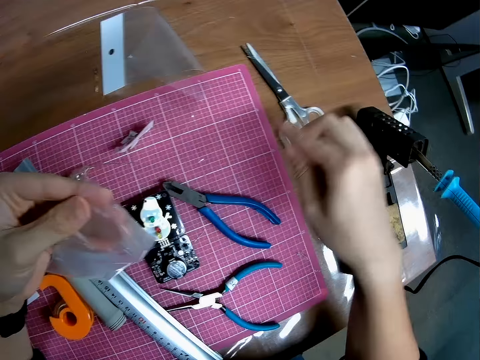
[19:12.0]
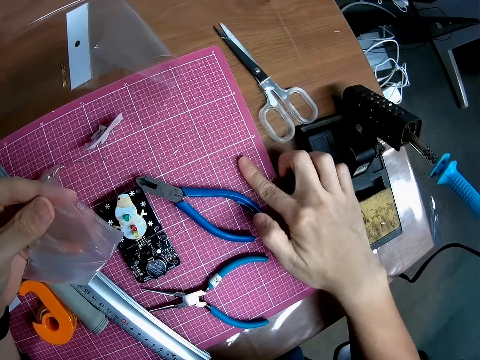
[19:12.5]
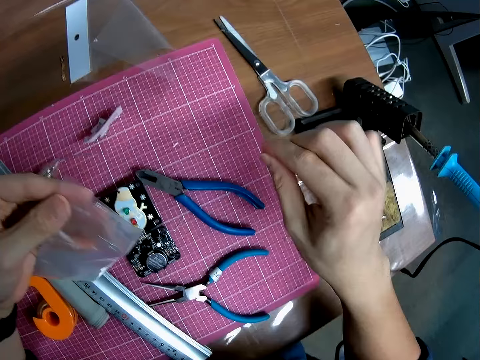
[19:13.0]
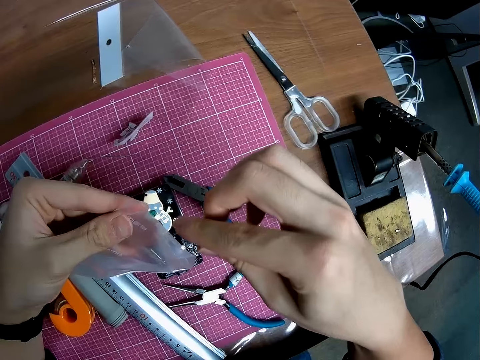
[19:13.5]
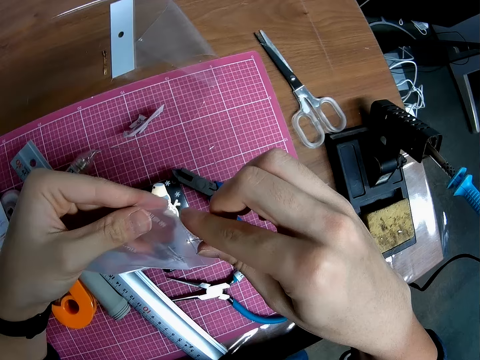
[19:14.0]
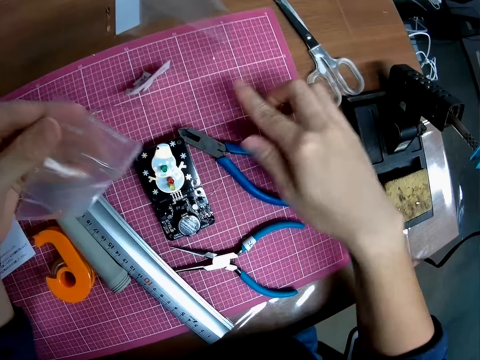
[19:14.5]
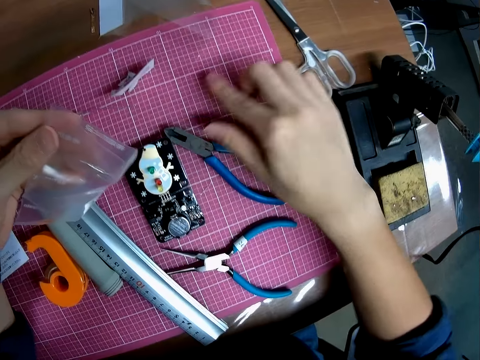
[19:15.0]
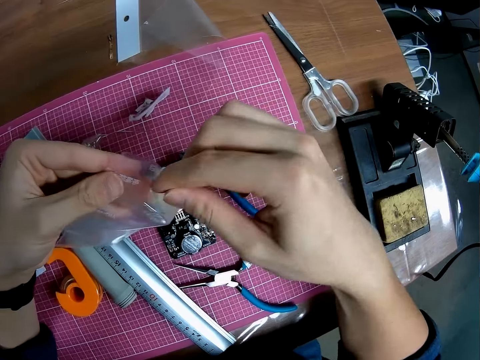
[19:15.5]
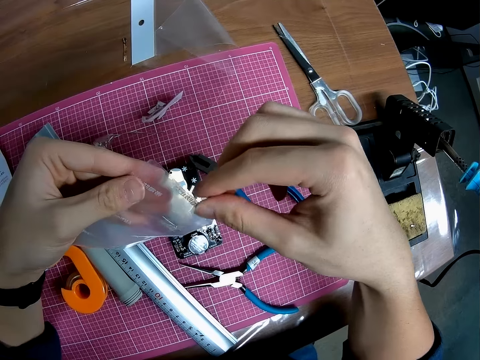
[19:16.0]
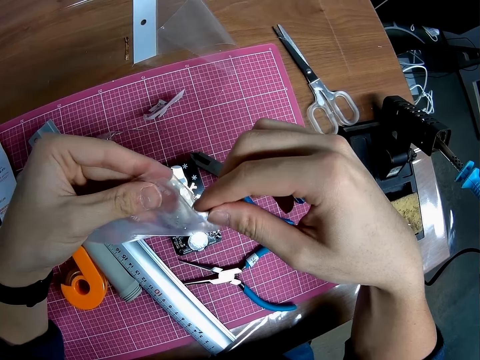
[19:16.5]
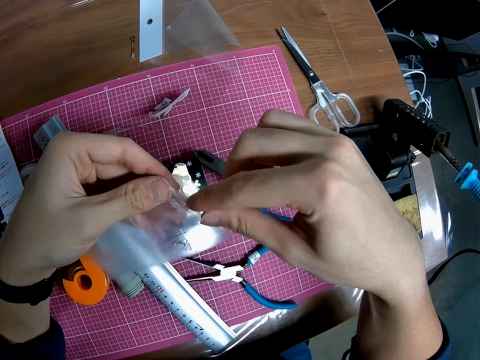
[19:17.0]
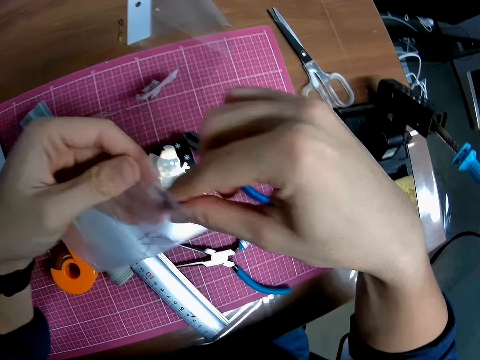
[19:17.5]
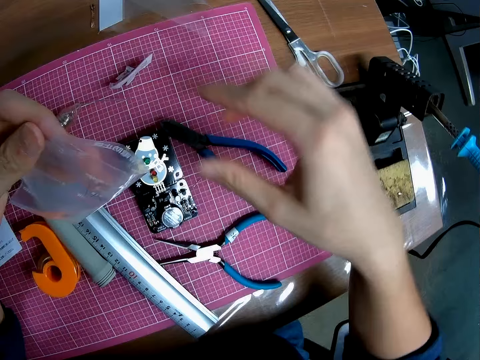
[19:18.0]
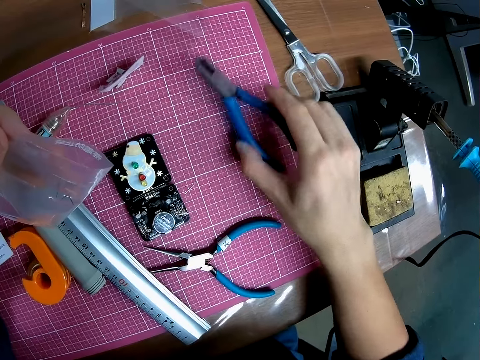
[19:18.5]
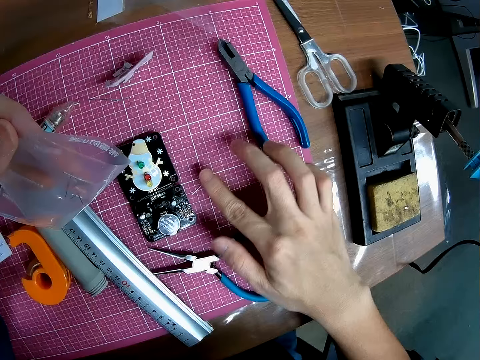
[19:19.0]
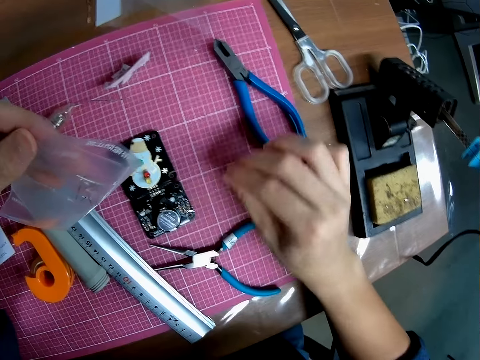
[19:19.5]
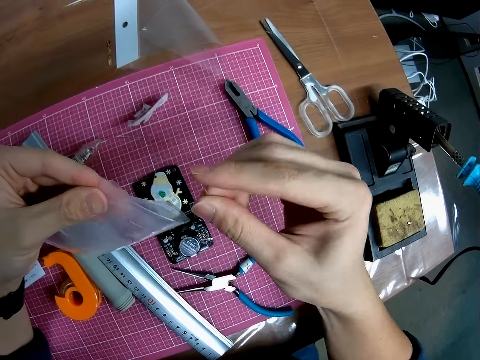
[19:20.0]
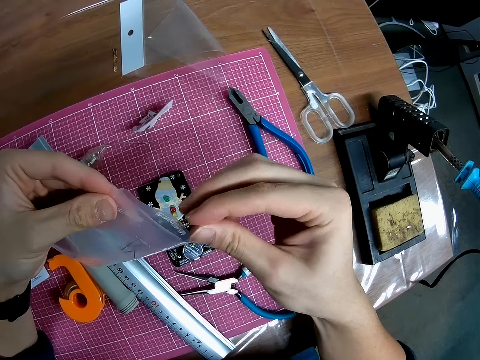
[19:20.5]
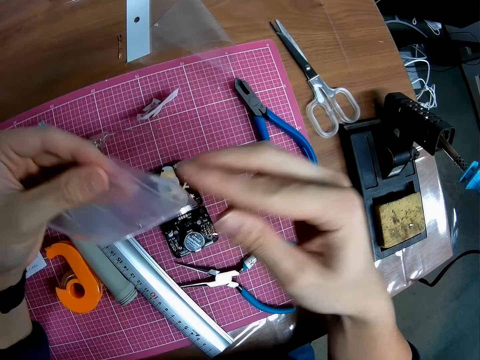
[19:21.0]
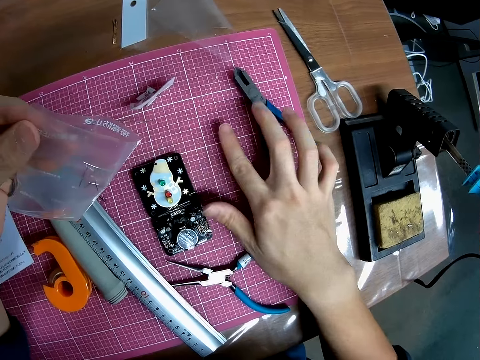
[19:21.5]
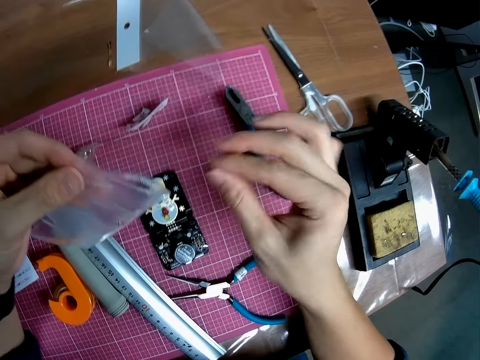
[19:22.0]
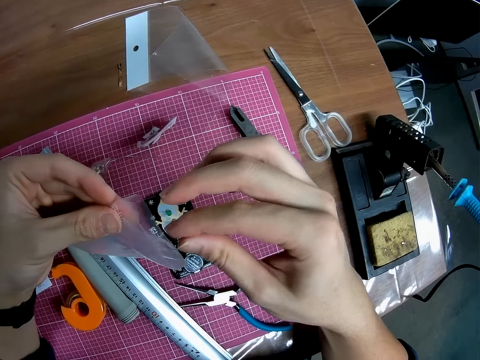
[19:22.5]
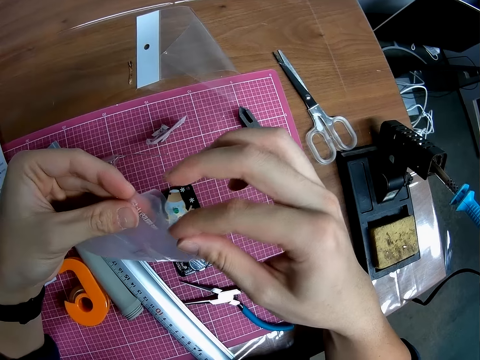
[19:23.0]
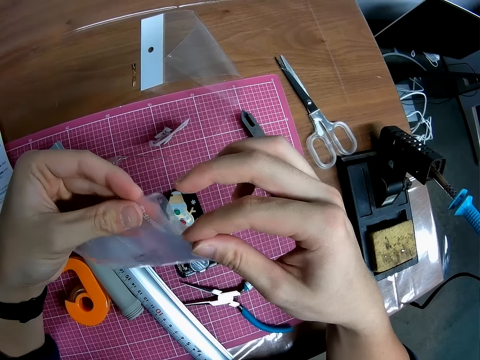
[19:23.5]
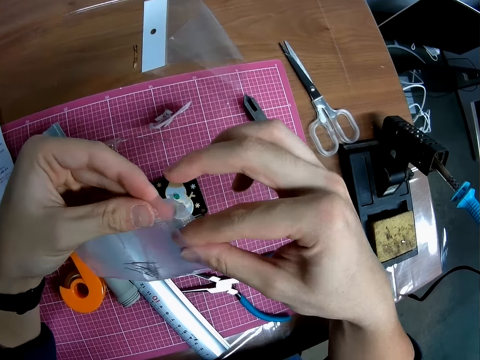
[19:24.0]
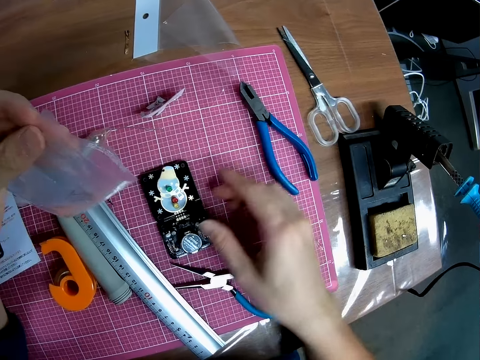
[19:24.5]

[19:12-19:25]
The camera wearer picks something and puts something in the nylon paper. They pick something and put something in the nylon paper. They pick up the pliers and put the pliers on the table. They pick something and put something in the nylon paper. They pick something and put something in the nylon paper.

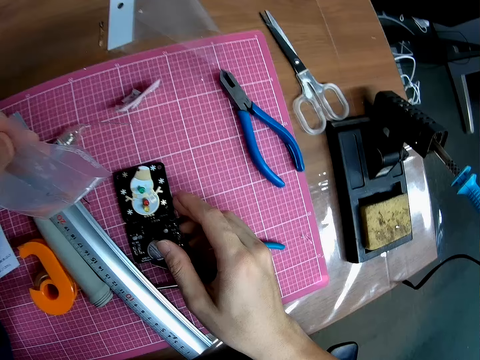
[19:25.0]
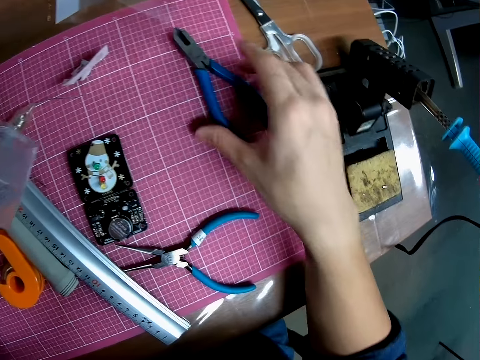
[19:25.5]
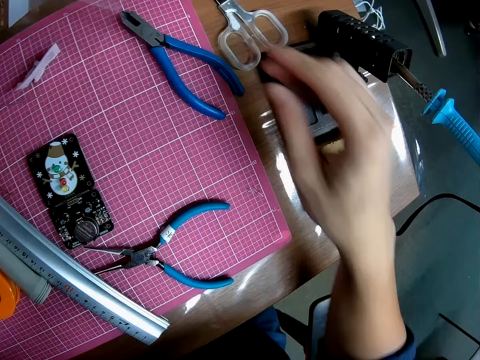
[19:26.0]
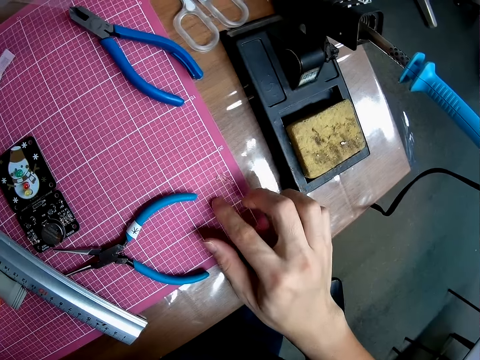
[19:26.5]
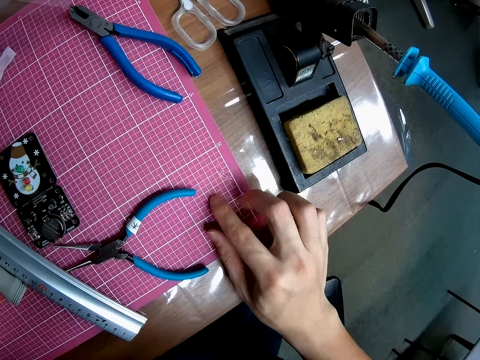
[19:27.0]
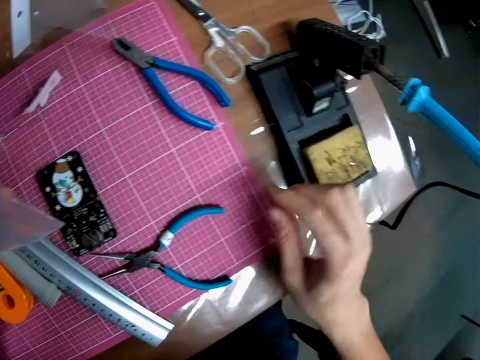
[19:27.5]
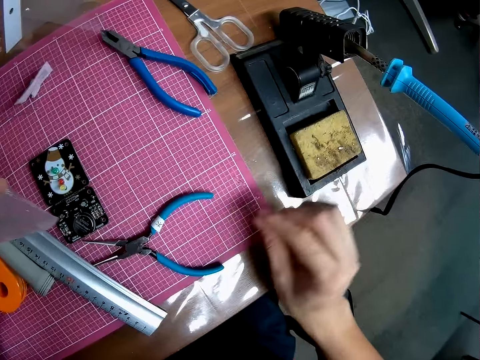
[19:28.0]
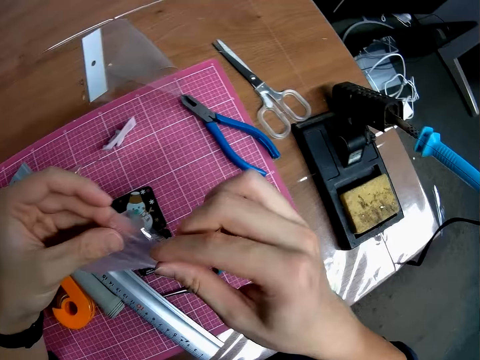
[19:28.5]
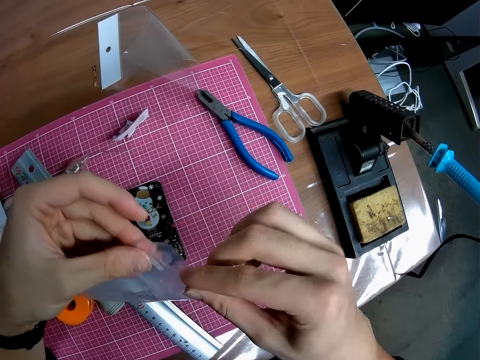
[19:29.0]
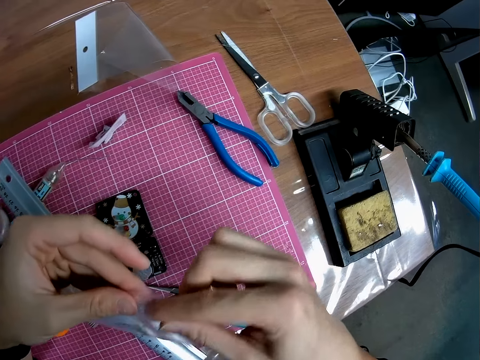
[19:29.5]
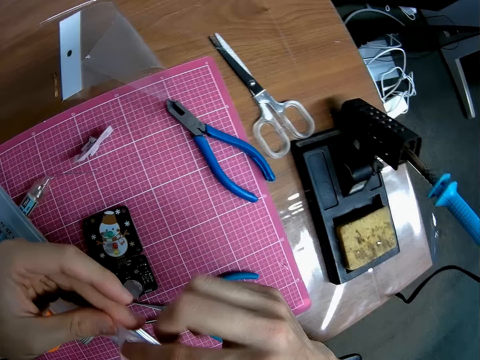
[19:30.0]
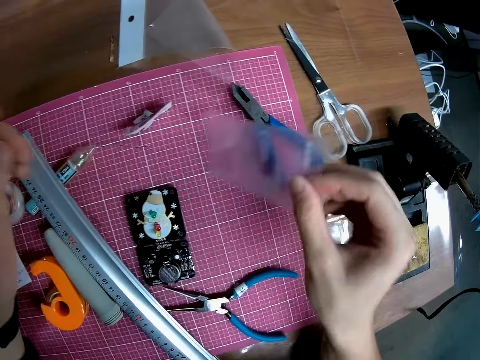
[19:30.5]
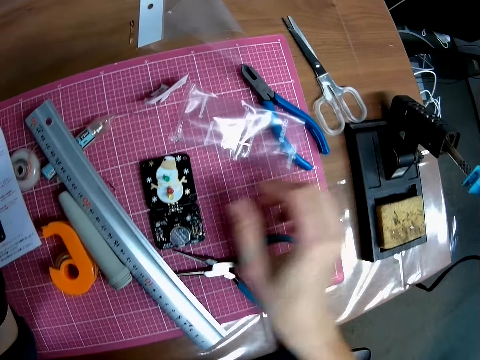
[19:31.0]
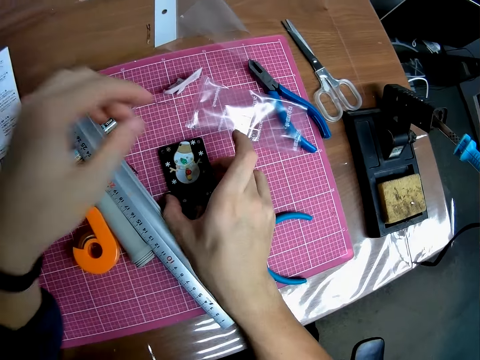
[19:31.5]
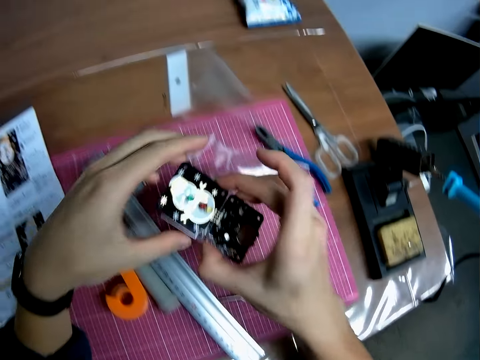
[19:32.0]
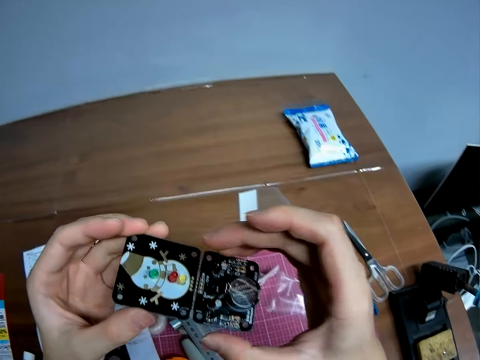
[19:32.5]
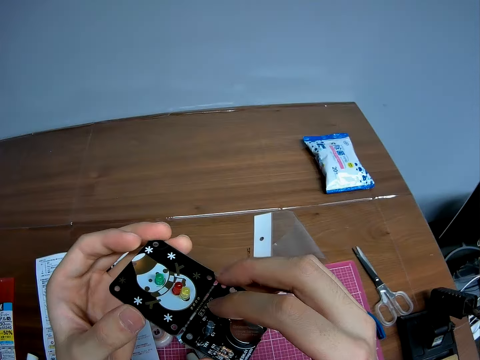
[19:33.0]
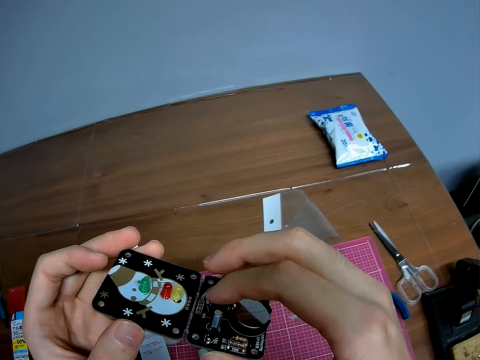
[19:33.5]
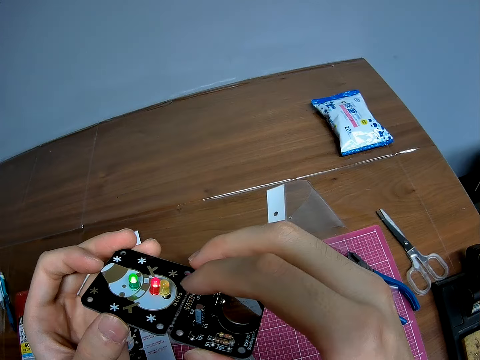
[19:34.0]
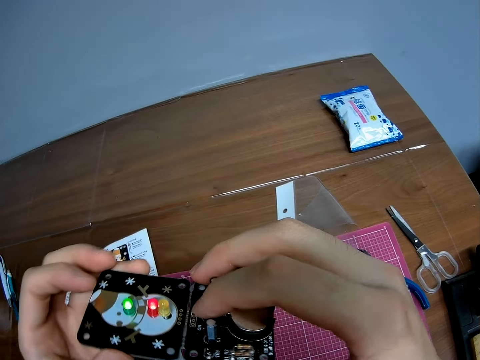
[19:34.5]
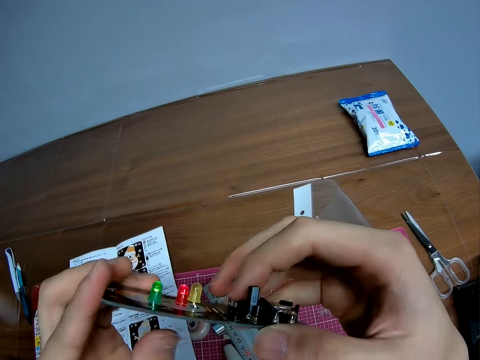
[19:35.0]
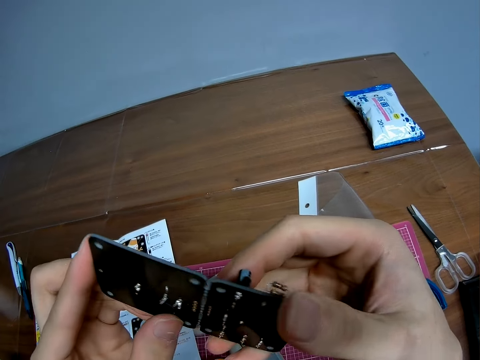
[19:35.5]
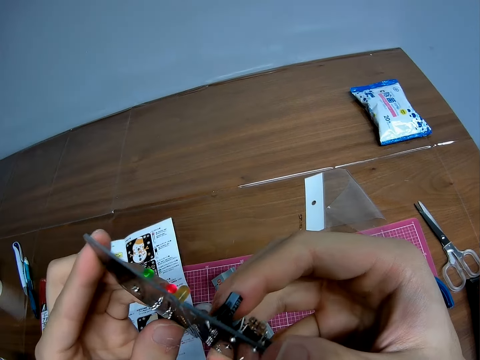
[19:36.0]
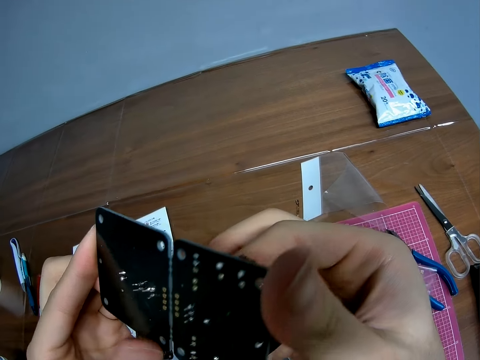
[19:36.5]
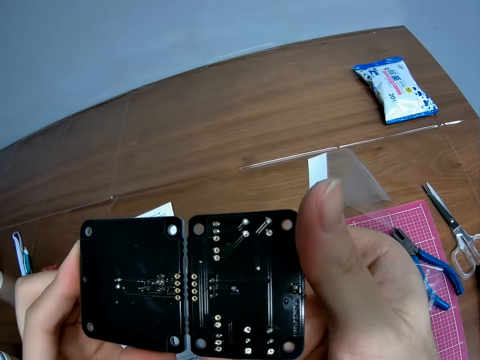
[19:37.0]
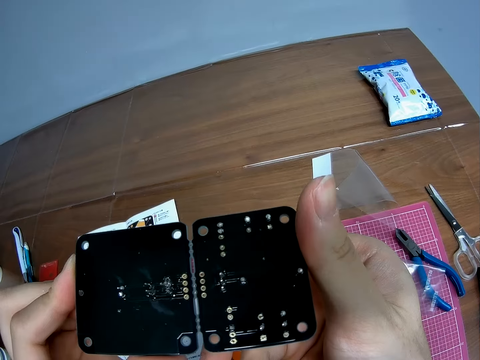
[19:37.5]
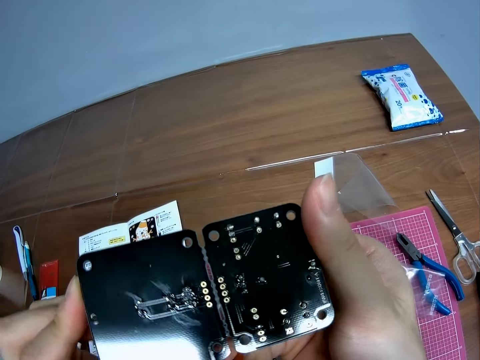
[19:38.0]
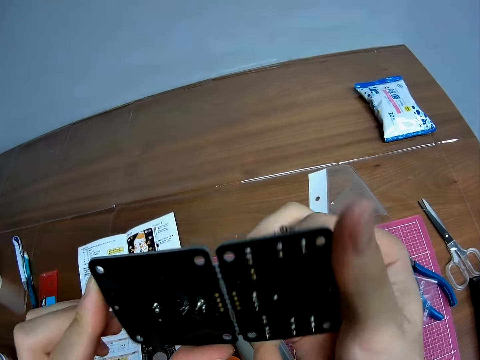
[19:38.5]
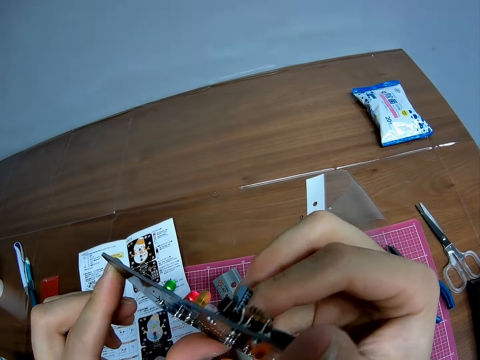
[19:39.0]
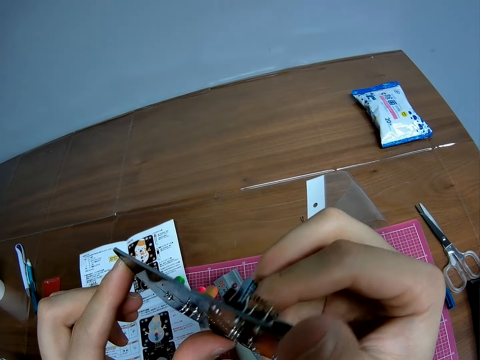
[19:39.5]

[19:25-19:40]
The camera wearer picks up the pliers. They pick something and put something in the nylon paper. They put the nylon paper on the table. They pick up the circuit board or stereo board on the table. They look at the stereo board. They power on the switch of the circuit board. They look at the stereo board.
